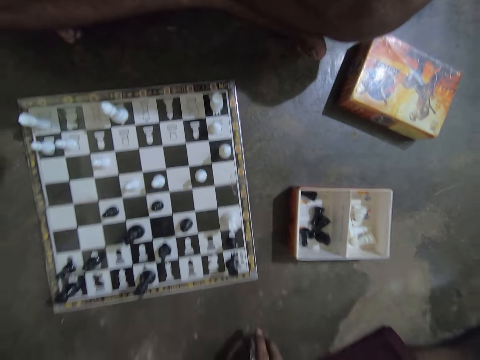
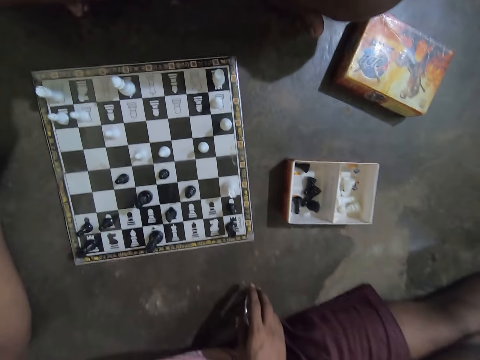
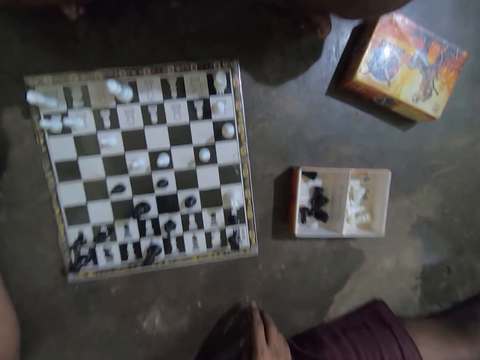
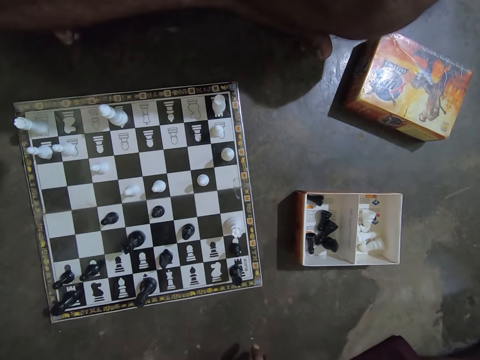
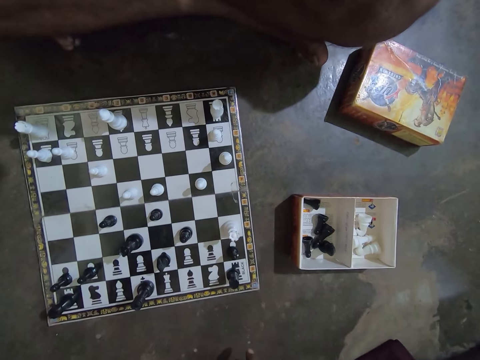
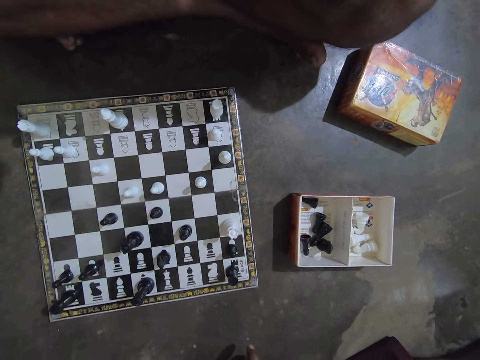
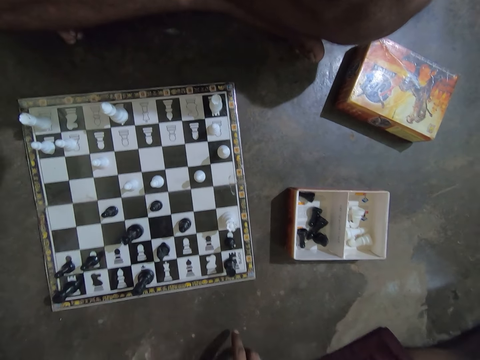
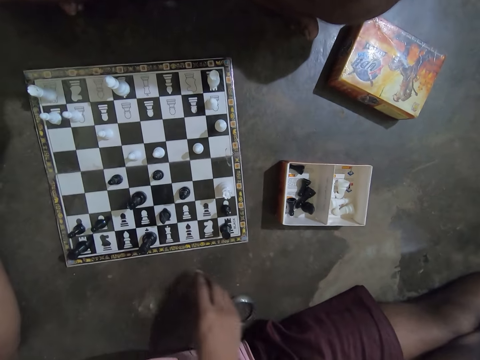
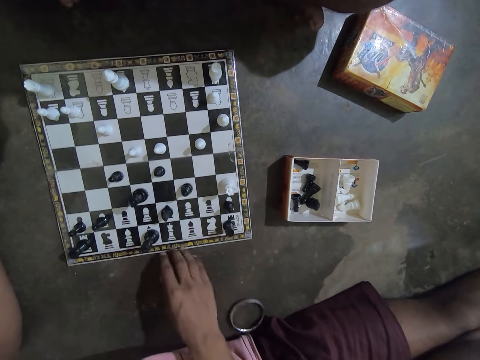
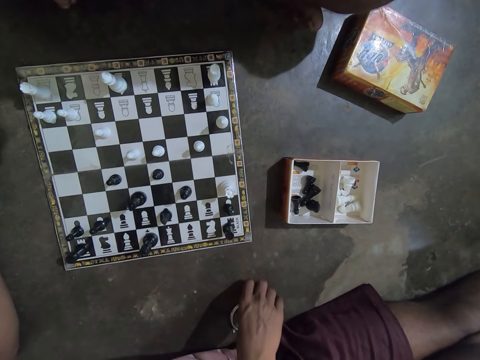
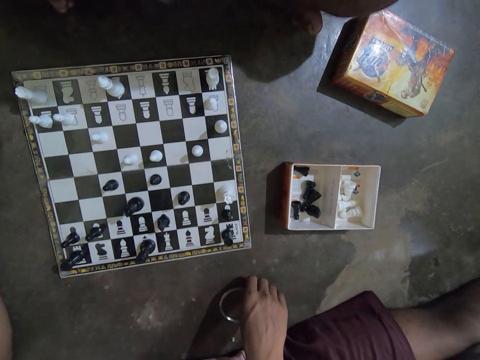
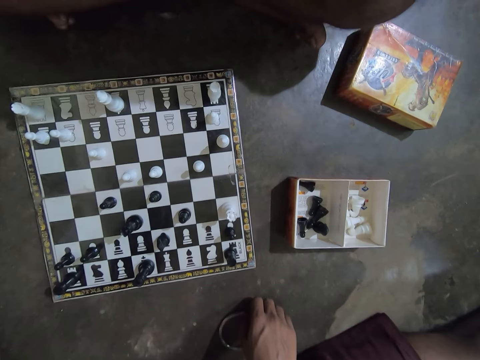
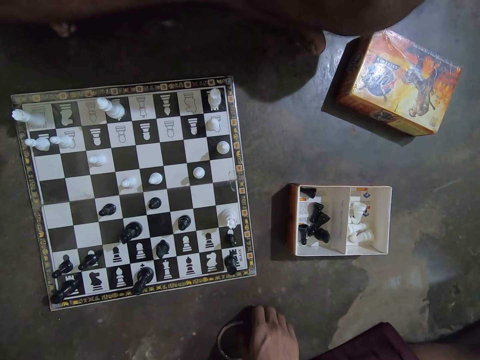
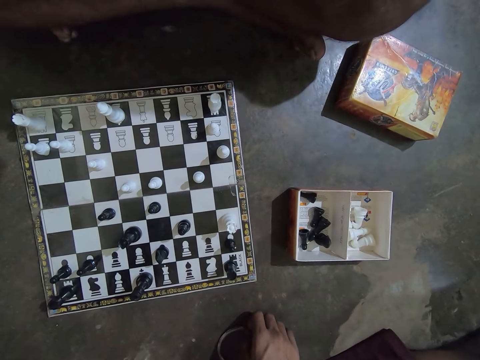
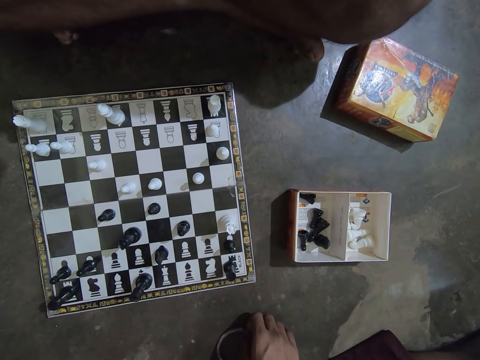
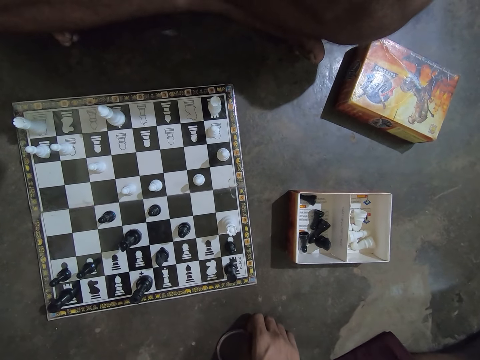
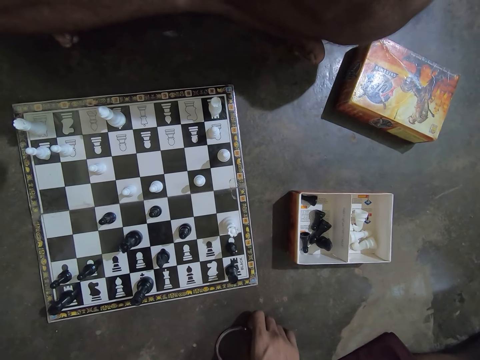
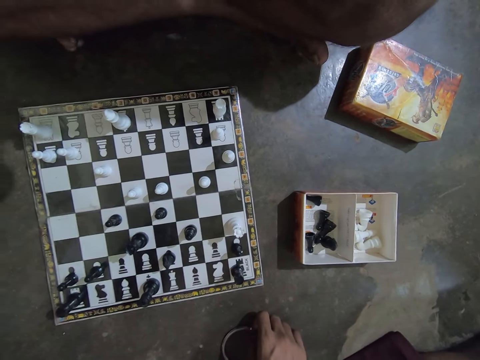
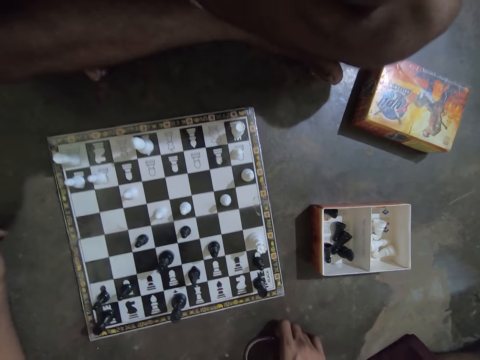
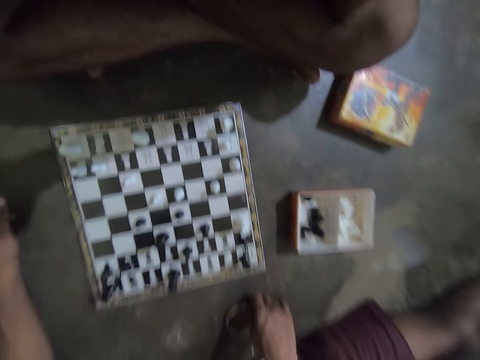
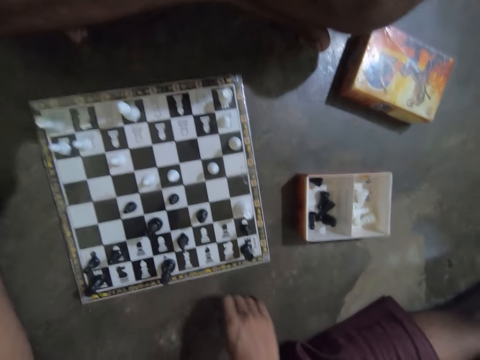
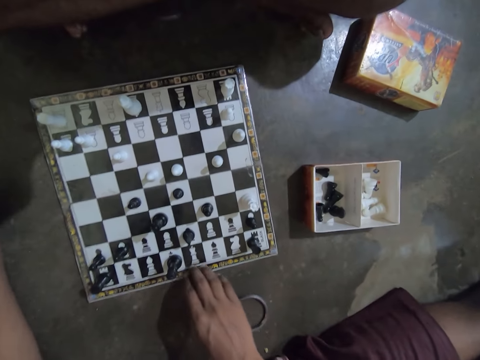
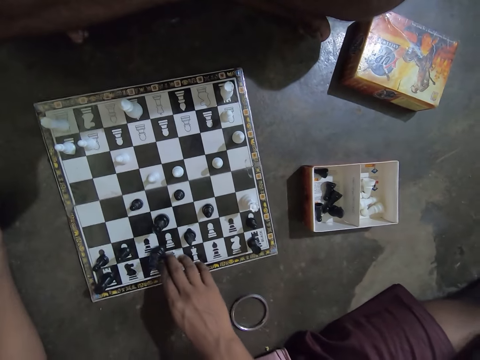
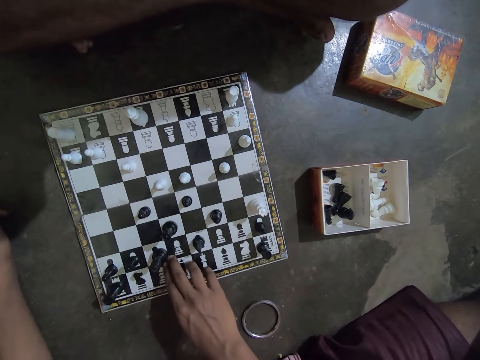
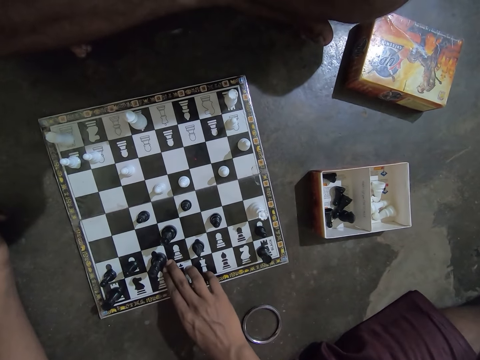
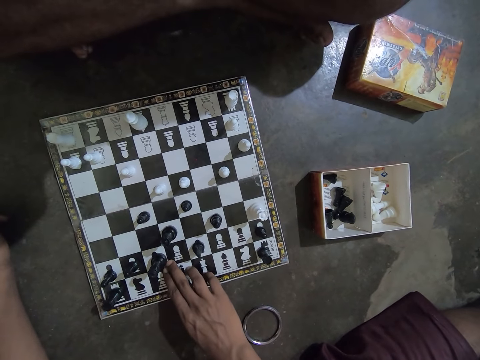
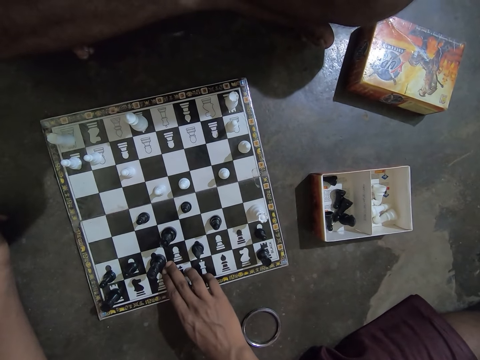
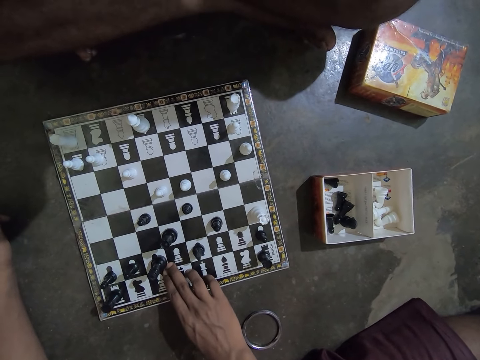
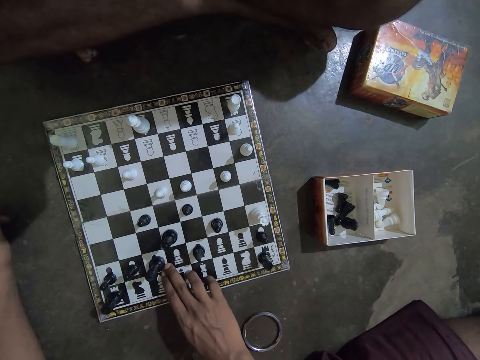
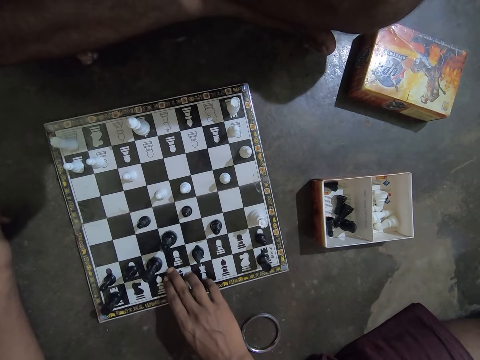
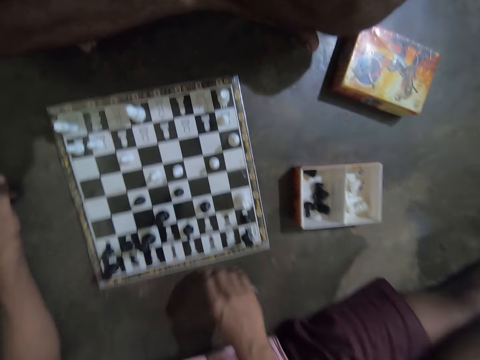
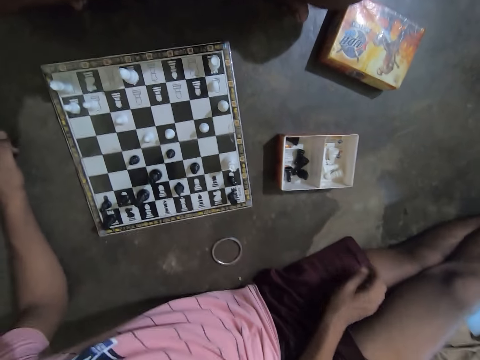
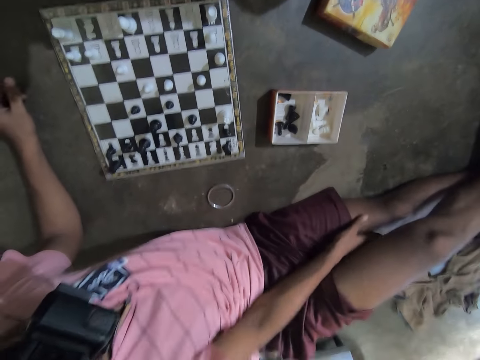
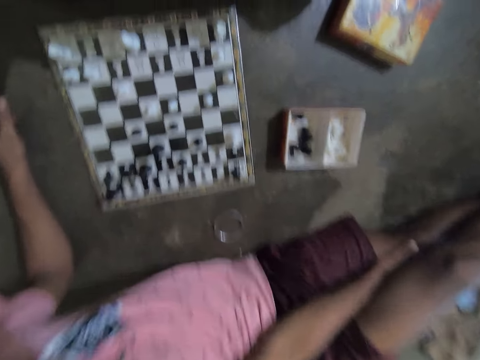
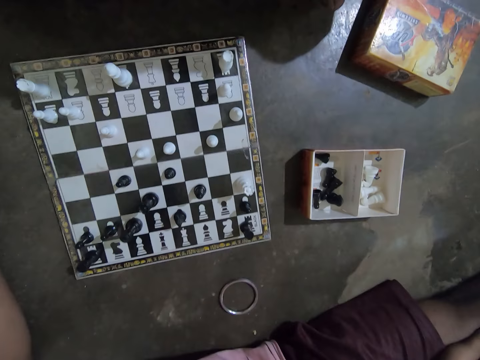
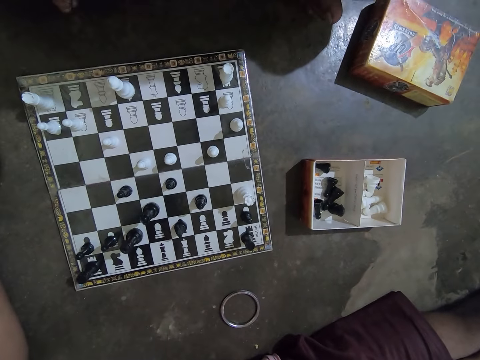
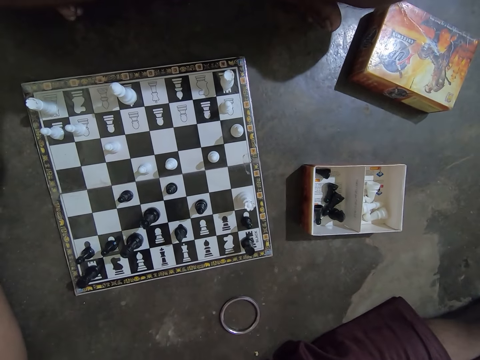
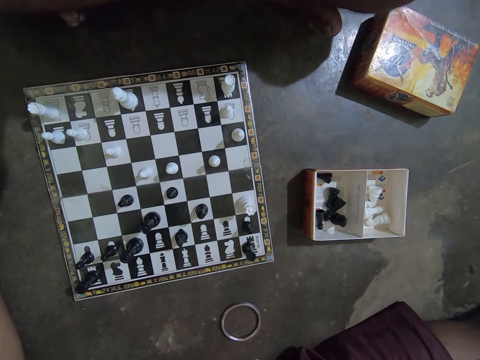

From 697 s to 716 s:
A person drops a bangle on the floor. The person takes the bangle on the floor. The person drops the bangle on the floor. The person moves a king on the chessboard. The camera wearer plays a chess piece on the chessboard with his right hand. The person puts his hand between his legs.

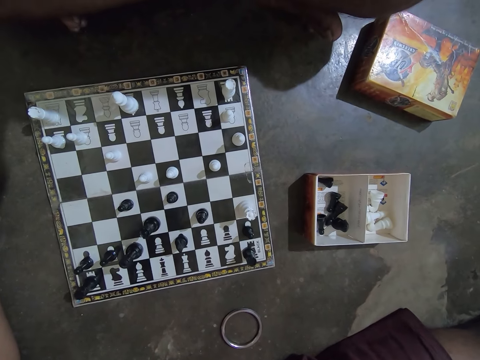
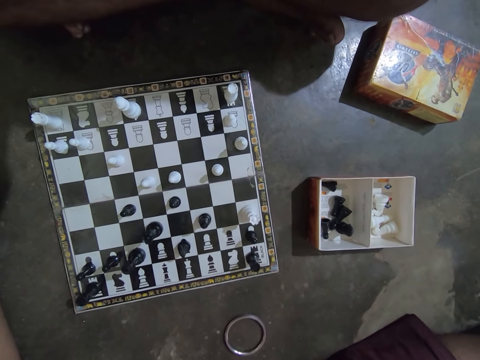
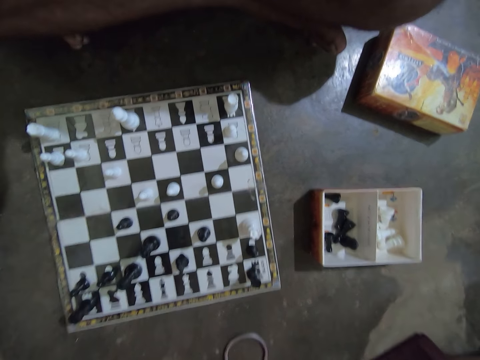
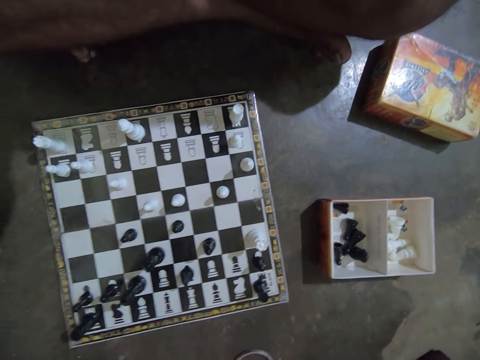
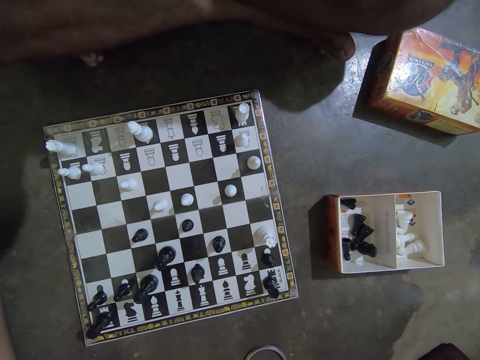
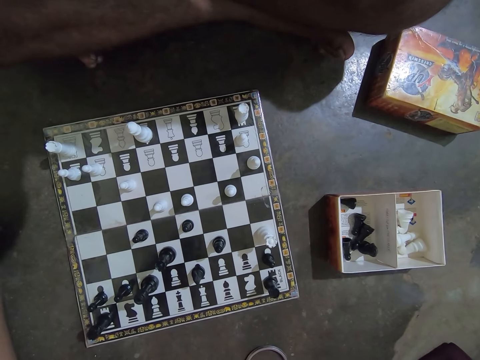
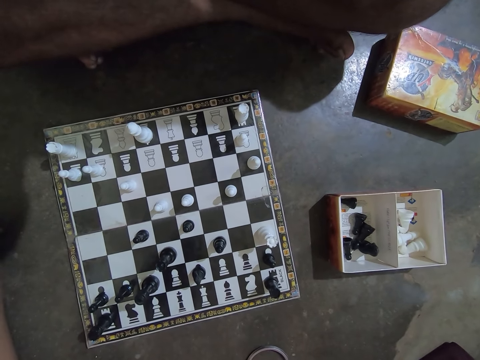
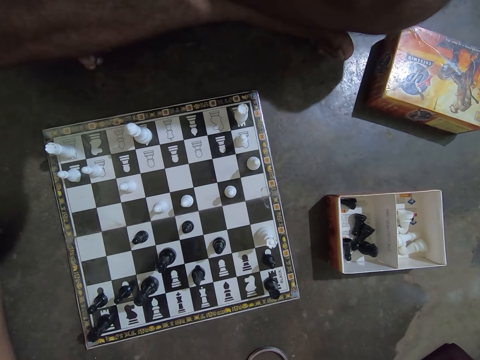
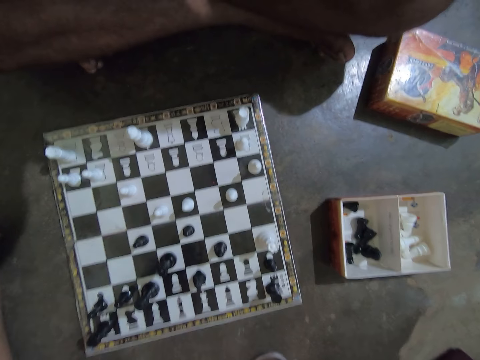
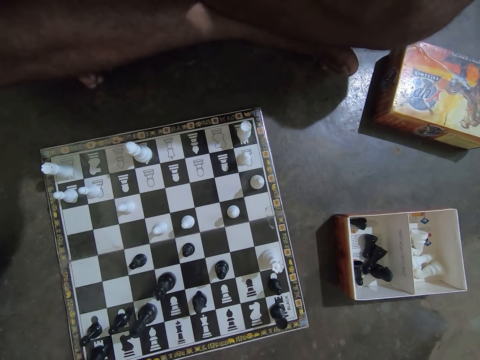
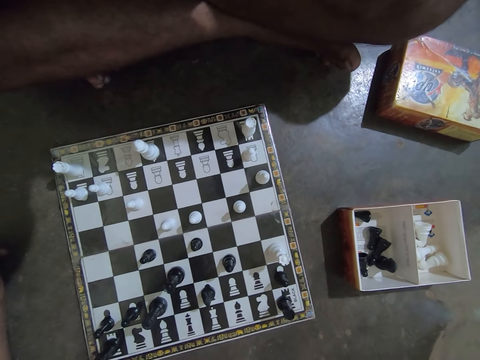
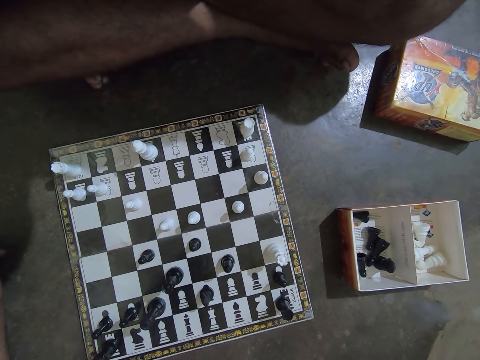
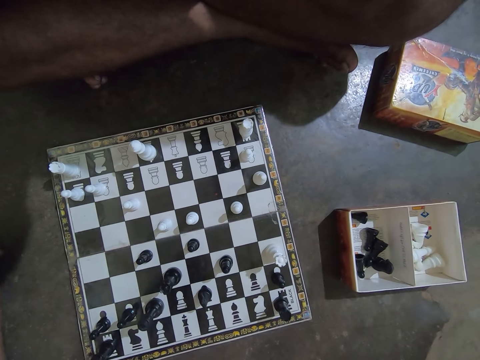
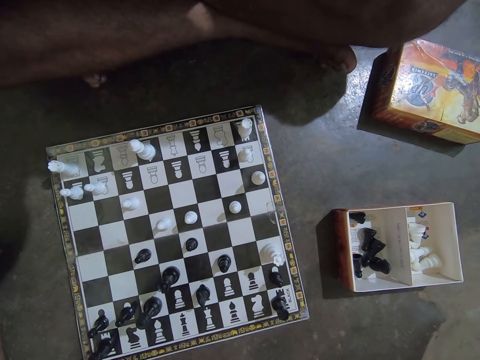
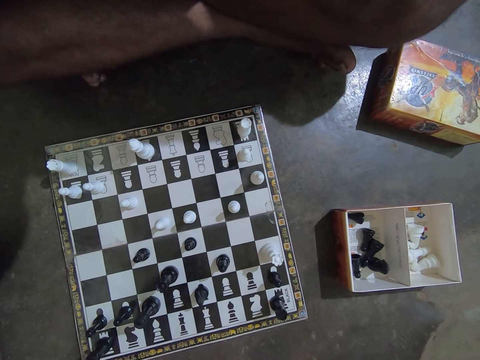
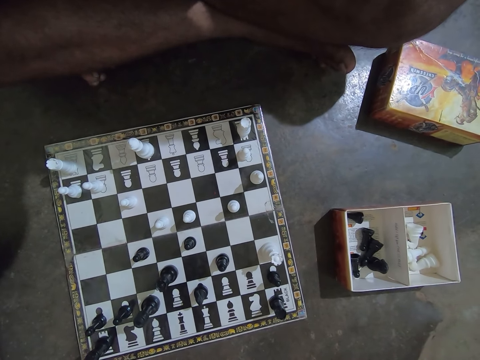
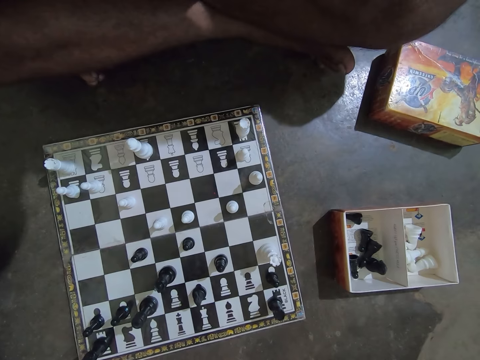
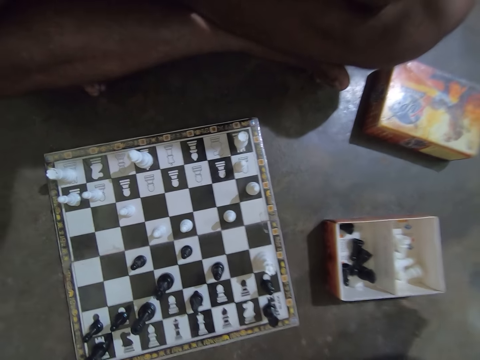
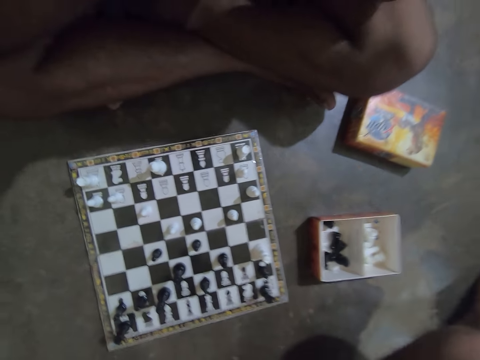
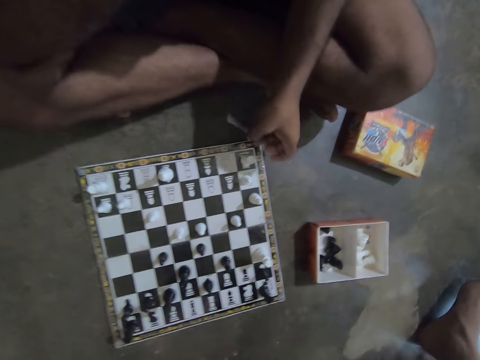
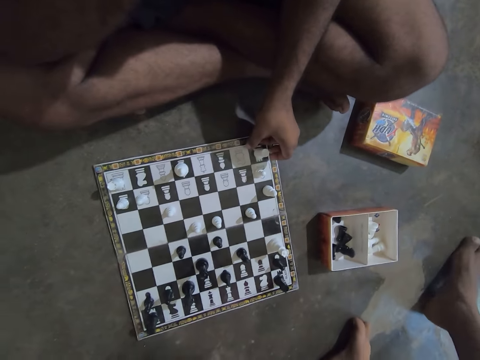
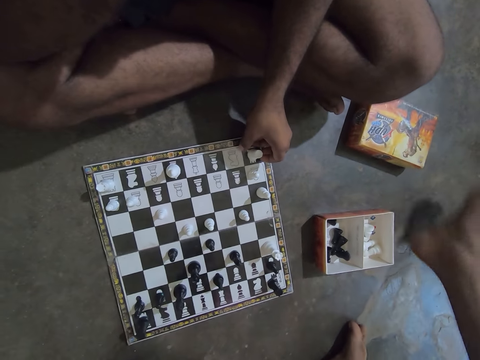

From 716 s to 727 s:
A person lowers his hand towards a chessboard. Another person moves his legs.
